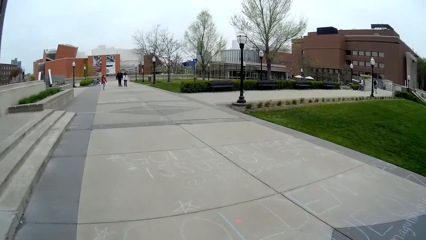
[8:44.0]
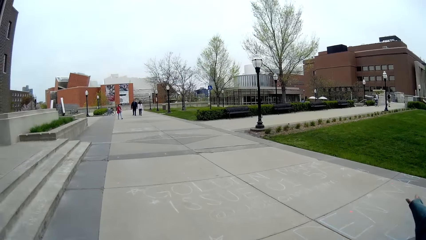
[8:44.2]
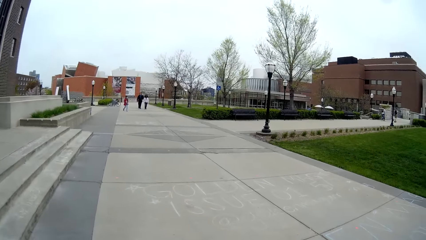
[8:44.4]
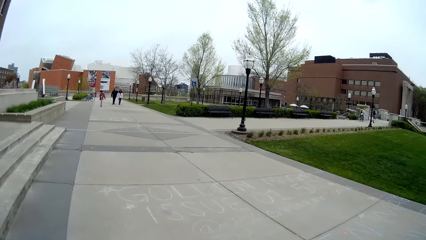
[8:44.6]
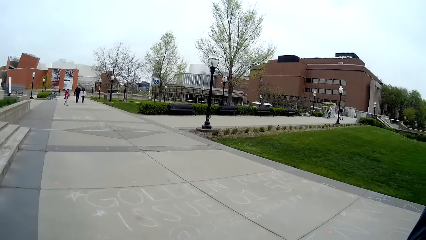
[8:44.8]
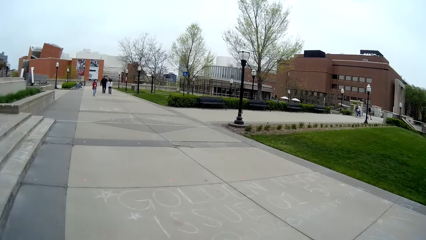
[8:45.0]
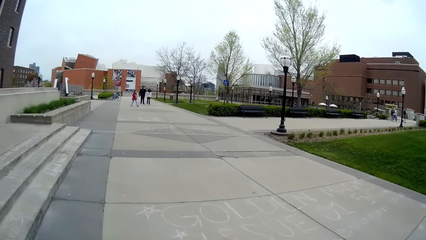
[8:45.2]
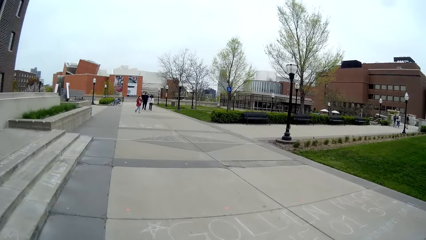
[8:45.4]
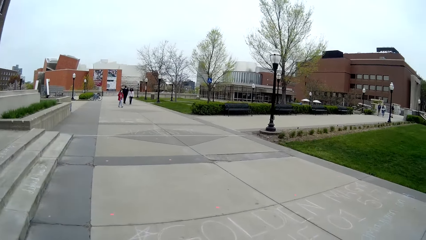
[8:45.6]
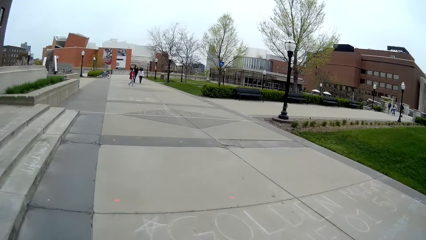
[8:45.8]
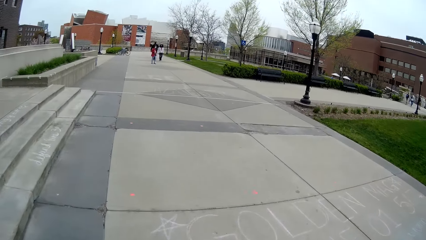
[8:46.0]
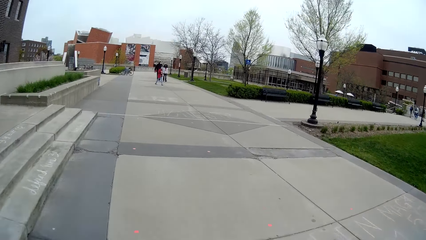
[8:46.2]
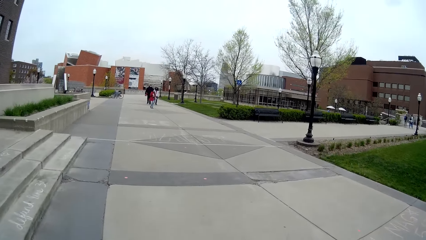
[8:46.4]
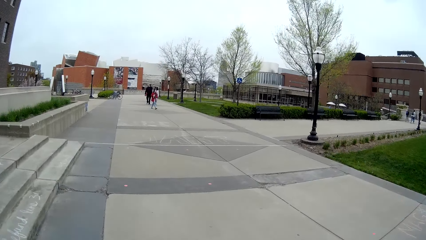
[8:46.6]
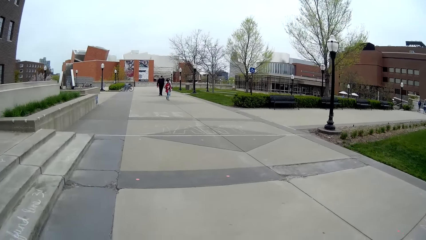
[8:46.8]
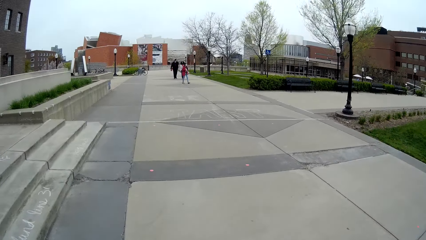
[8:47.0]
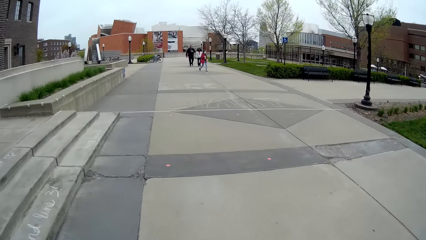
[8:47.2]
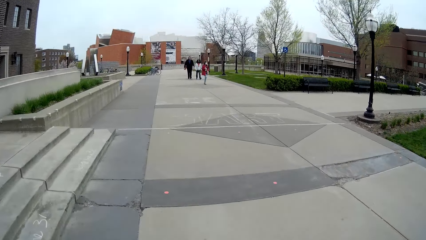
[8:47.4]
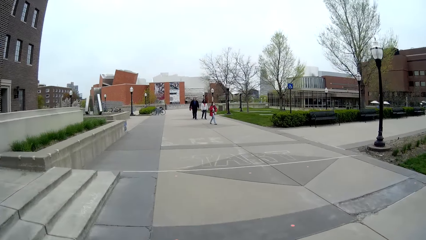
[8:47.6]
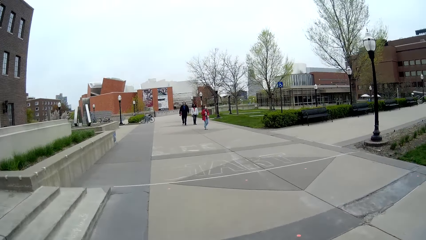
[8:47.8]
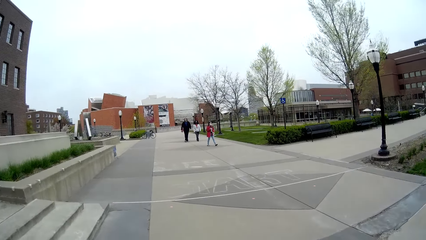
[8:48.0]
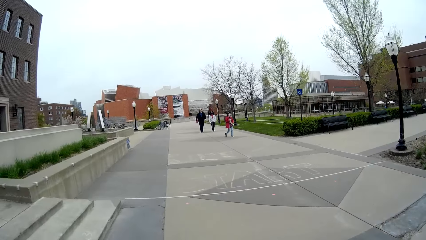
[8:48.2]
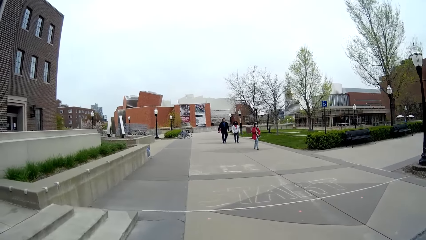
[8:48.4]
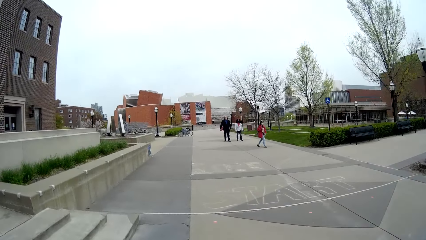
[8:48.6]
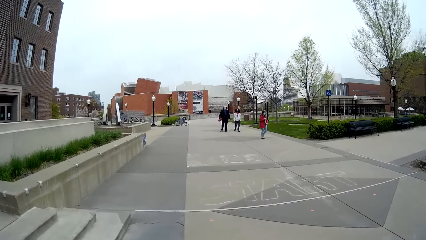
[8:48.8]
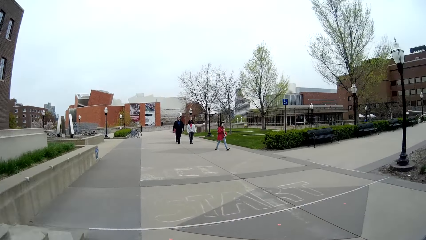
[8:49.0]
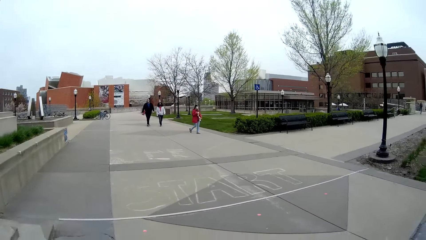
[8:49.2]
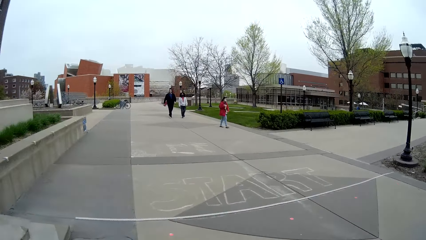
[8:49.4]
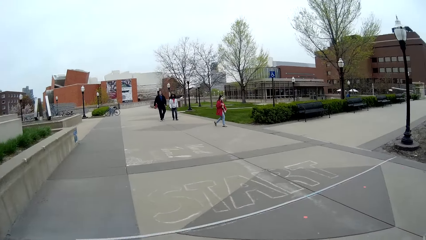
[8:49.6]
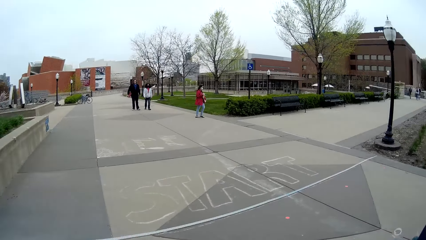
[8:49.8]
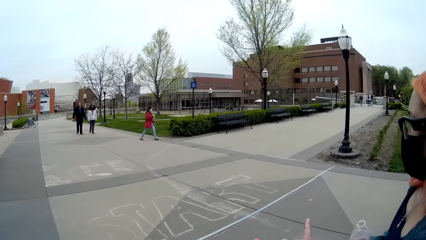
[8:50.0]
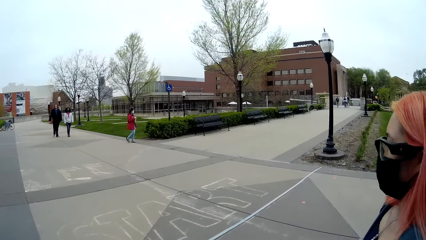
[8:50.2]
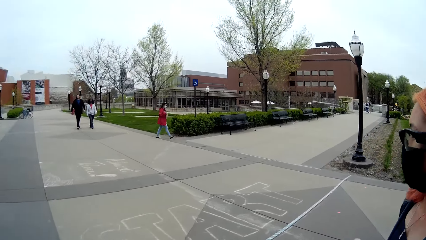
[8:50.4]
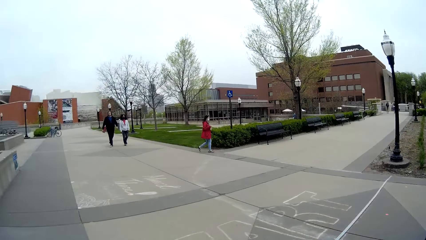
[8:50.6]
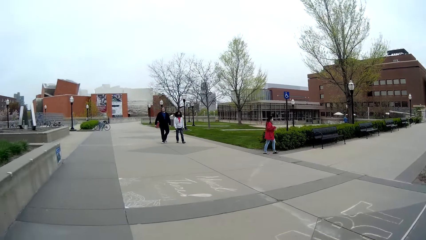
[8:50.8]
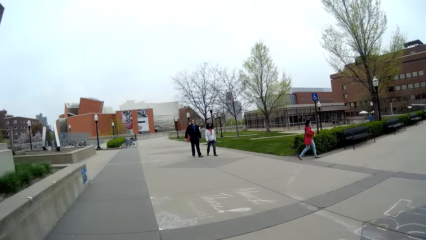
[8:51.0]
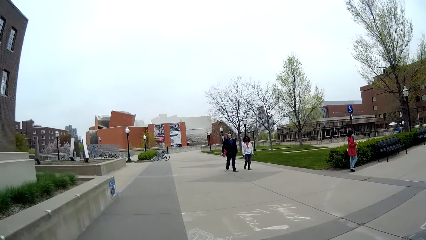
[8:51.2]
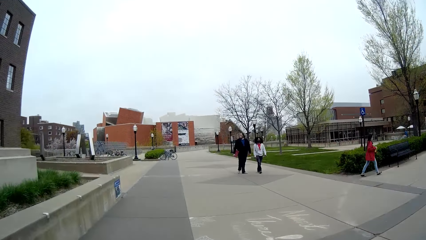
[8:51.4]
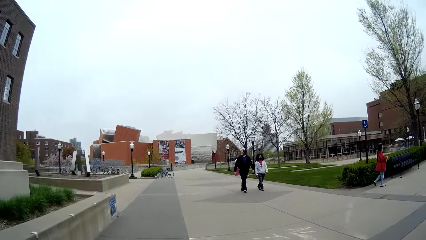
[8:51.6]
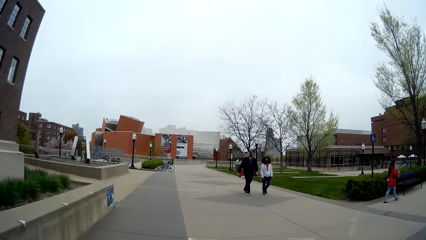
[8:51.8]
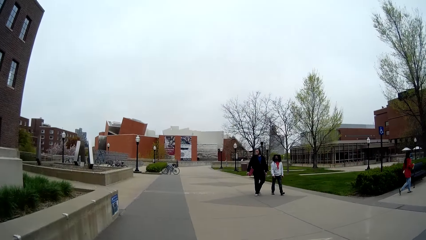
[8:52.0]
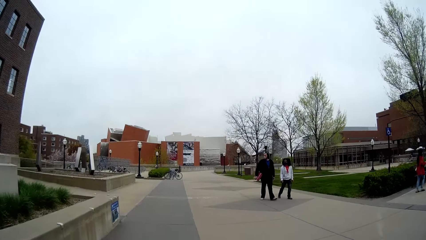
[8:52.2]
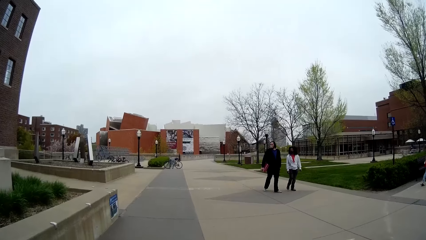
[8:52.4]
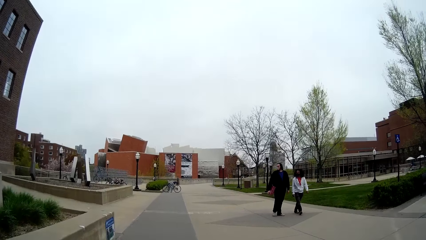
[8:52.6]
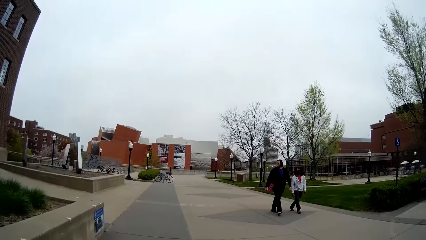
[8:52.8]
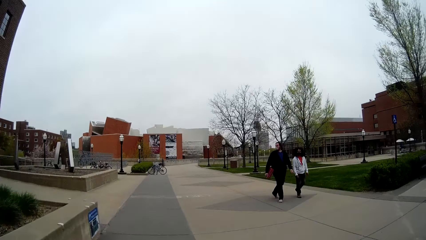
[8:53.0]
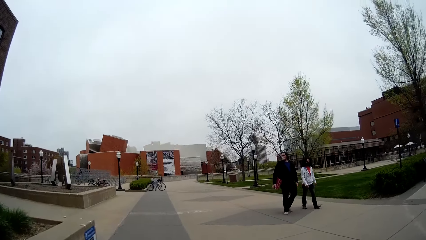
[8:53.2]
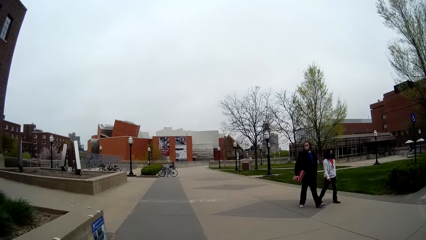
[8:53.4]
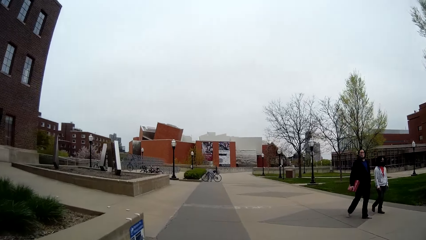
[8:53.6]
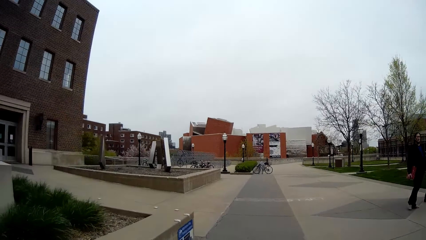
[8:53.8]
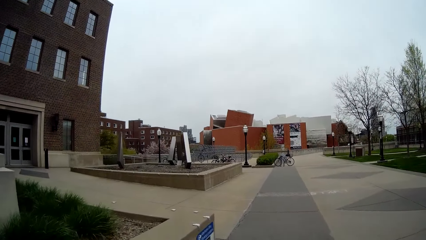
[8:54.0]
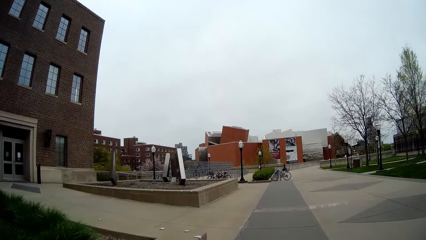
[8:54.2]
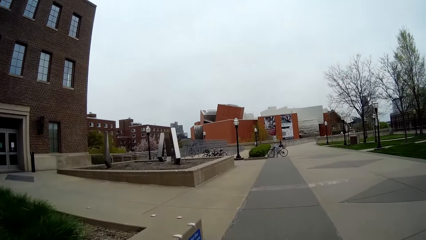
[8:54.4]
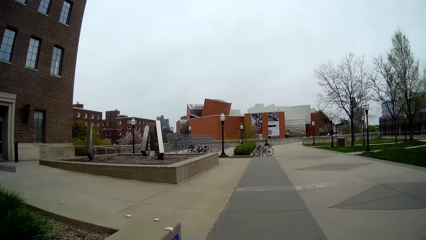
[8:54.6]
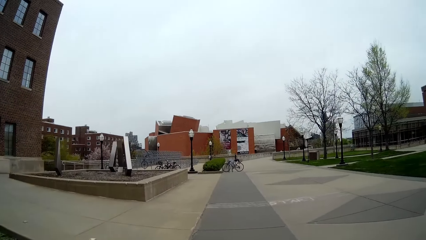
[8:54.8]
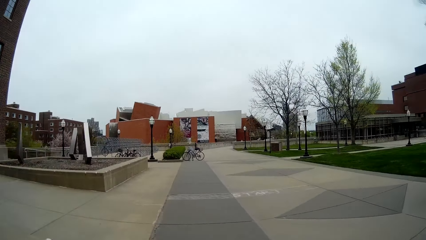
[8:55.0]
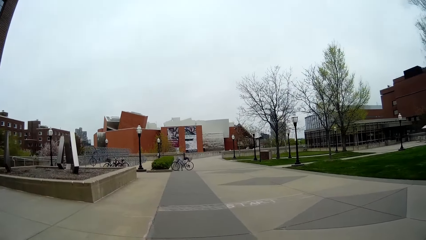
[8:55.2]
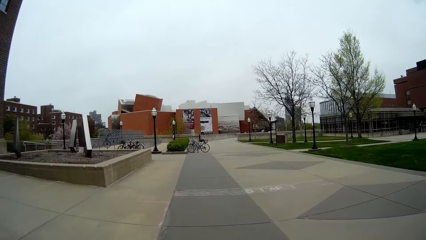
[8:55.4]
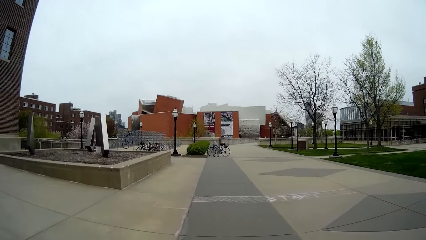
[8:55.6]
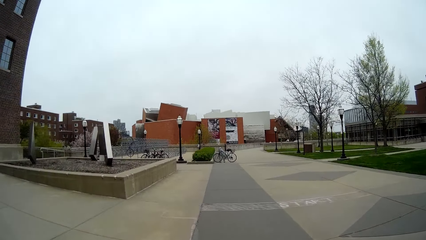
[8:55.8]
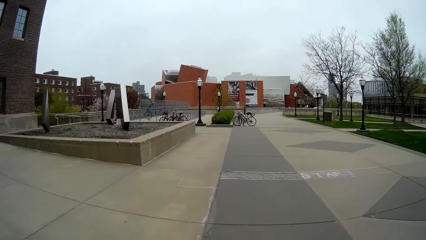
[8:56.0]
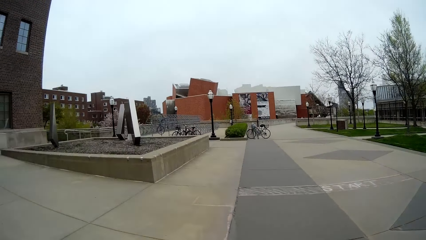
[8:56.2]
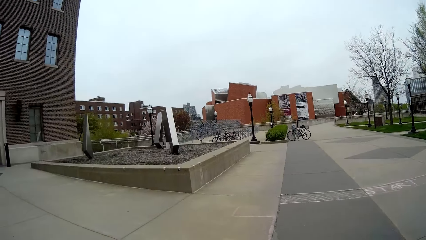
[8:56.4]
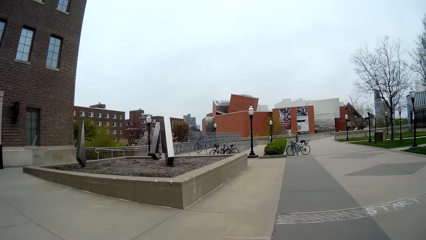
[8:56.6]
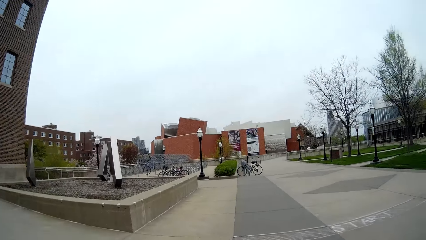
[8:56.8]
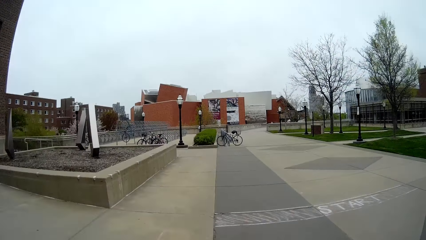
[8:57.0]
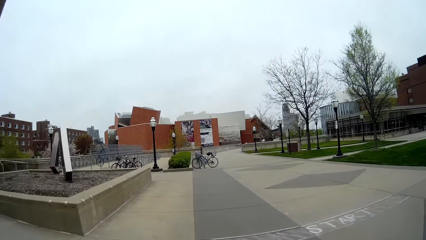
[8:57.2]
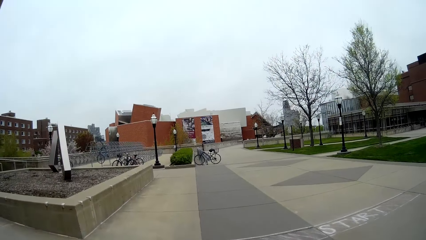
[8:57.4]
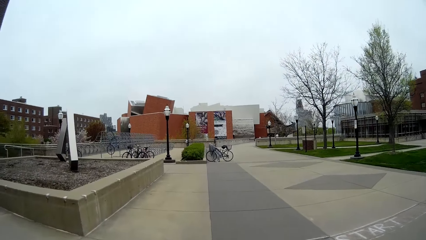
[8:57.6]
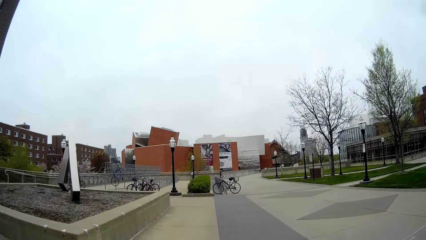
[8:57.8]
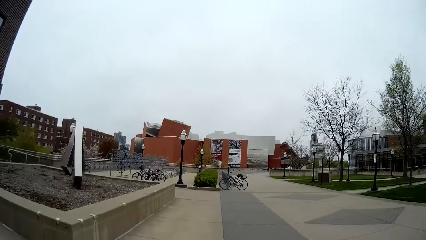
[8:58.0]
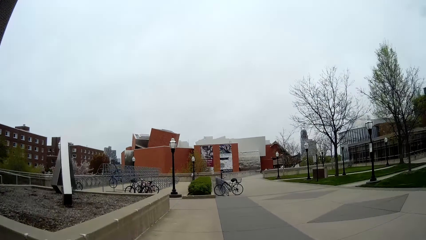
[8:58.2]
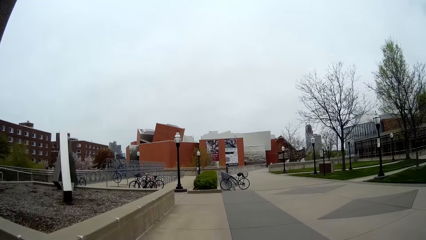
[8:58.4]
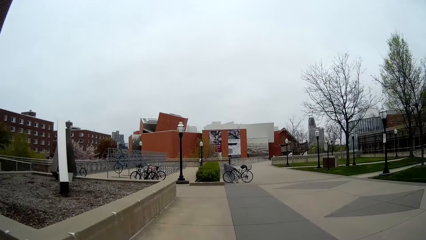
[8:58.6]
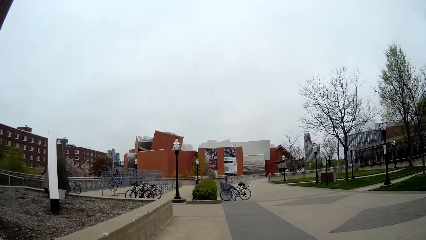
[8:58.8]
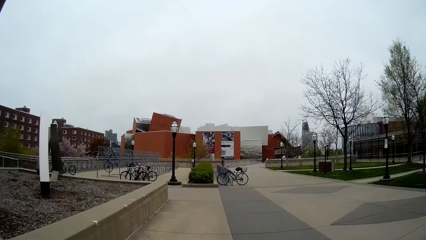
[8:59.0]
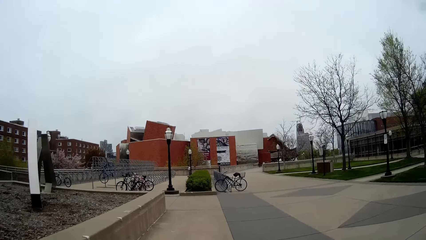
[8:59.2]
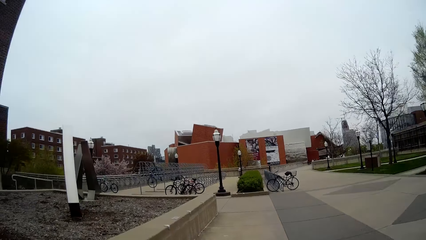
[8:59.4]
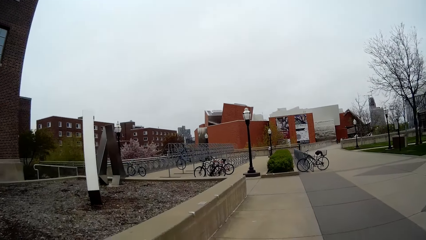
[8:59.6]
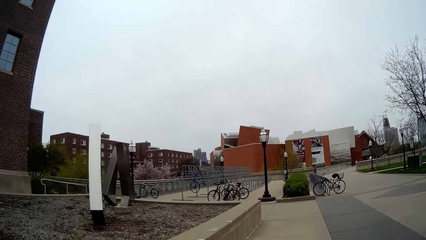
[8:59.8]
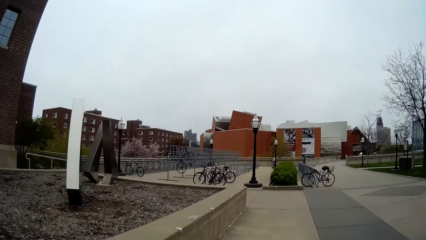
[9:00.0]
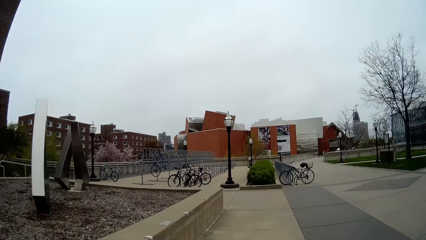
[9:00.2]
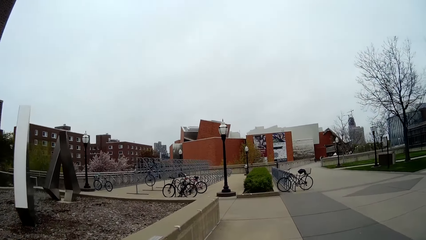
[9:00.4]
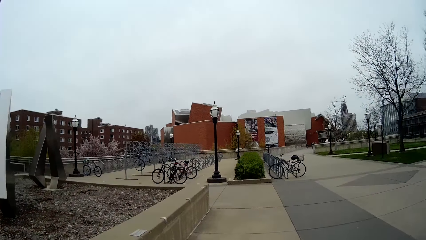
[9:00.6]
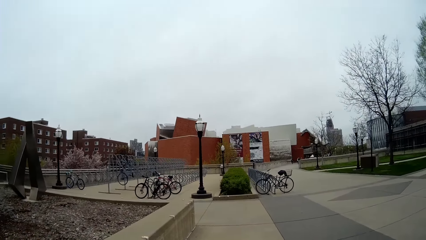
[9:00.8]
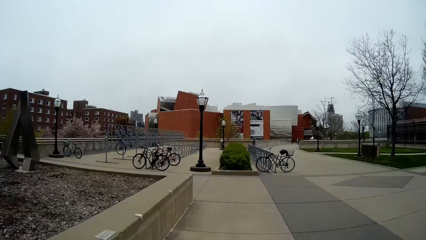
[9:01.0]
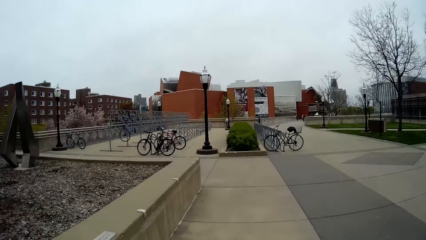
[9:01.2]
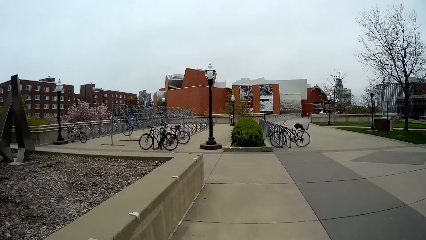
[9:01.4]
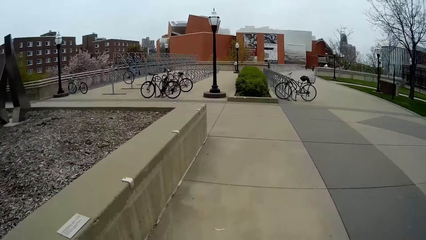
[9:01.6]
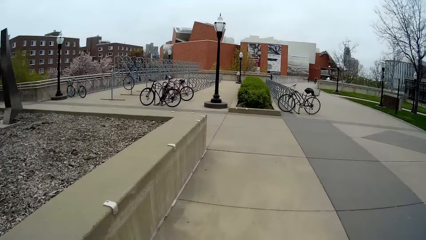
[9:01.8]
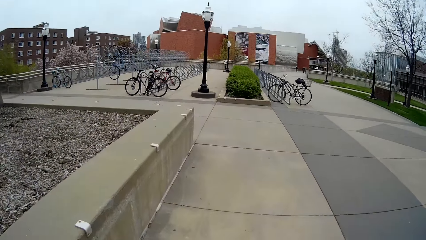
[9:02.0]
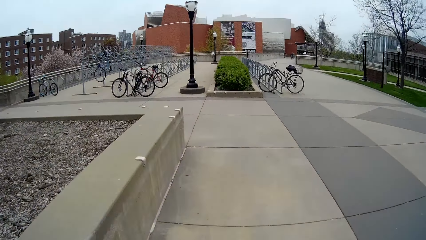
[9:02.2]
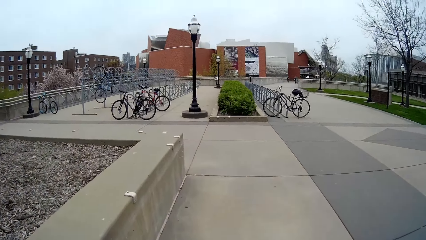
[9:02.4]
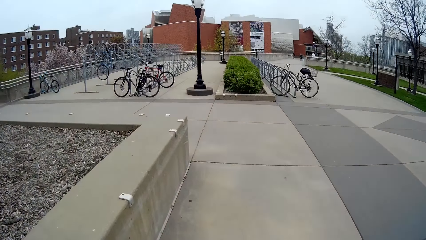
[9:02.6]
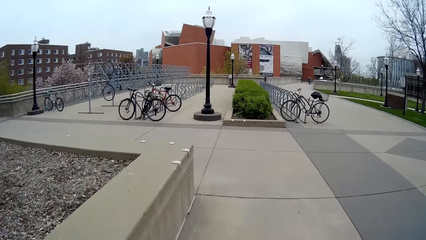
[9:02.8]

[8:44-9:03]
The camera wearer speaks to the woman. They turn right and walk around the street.
